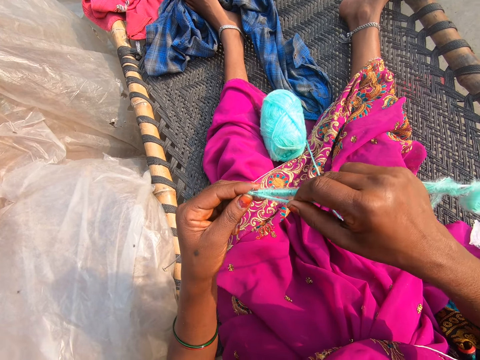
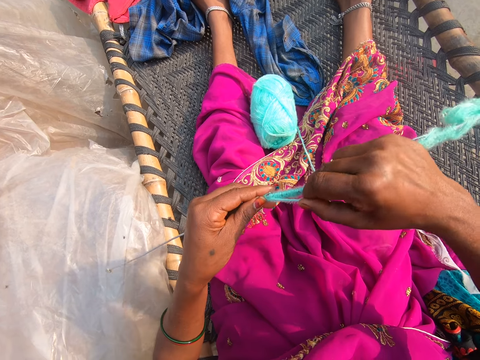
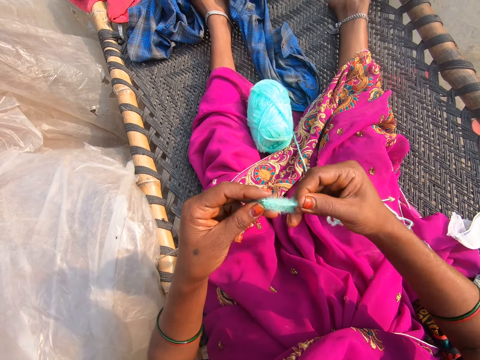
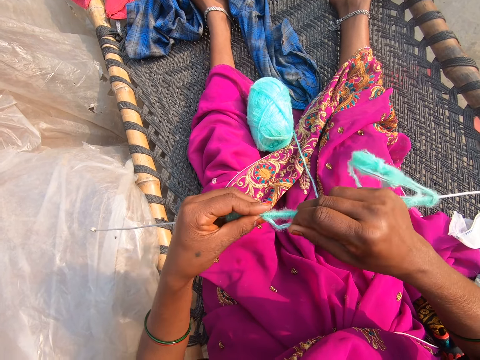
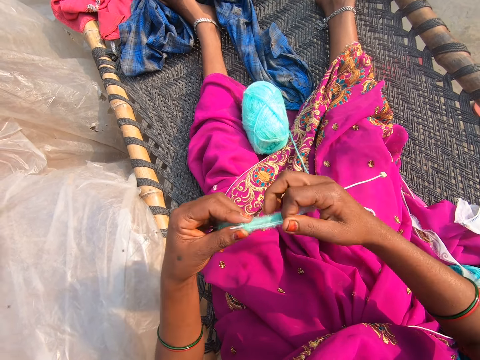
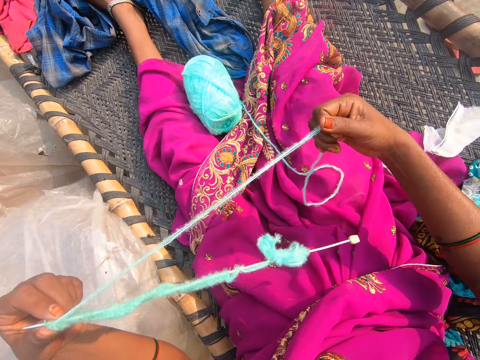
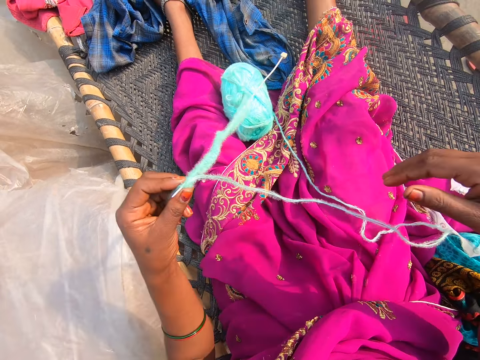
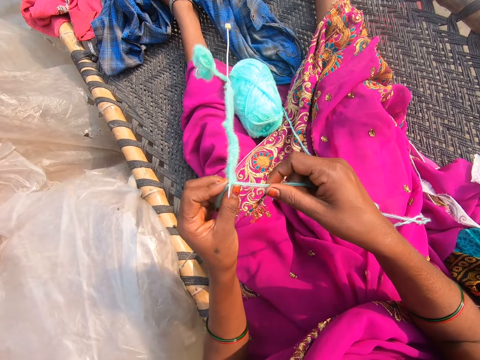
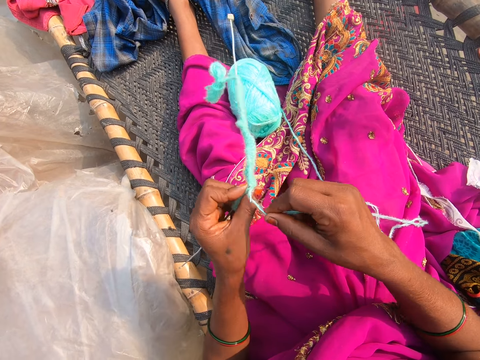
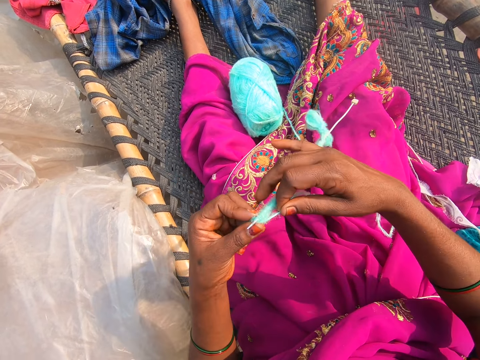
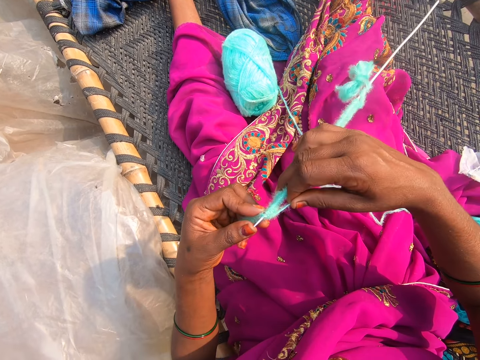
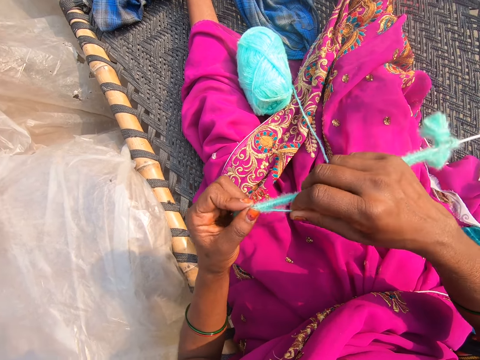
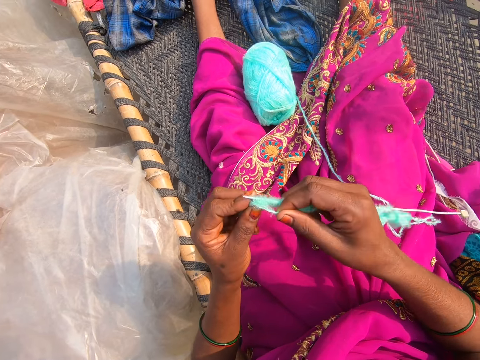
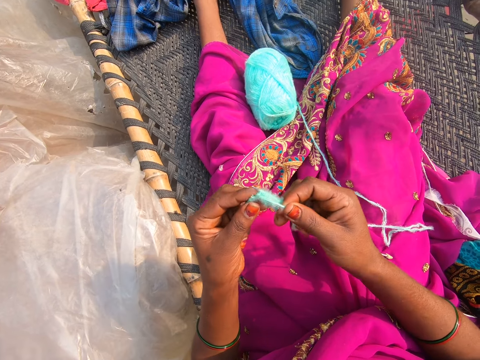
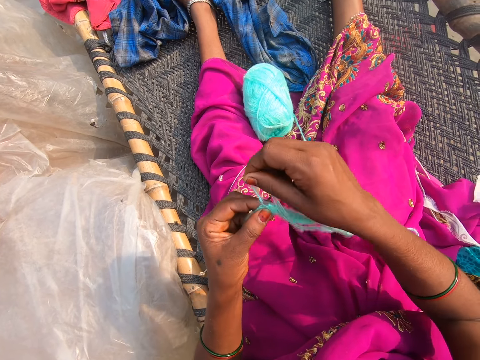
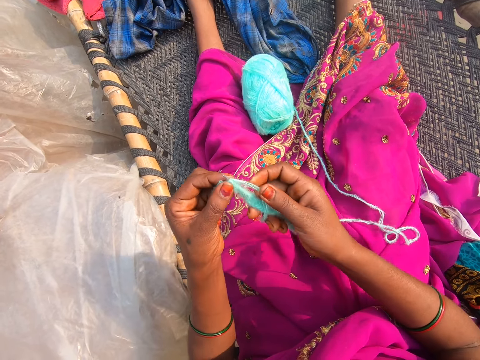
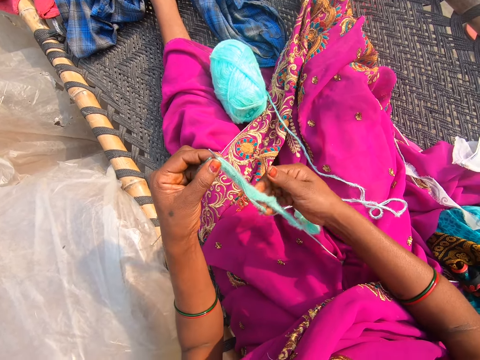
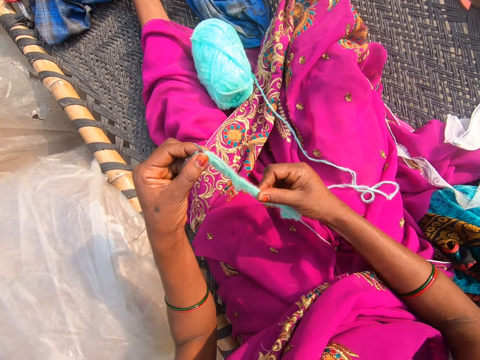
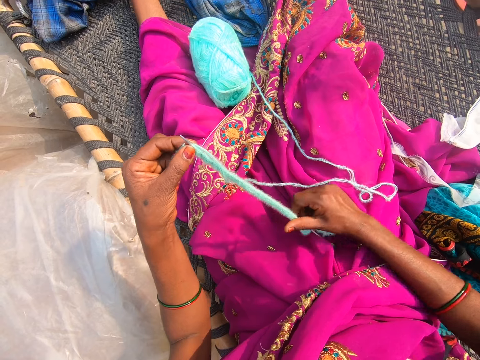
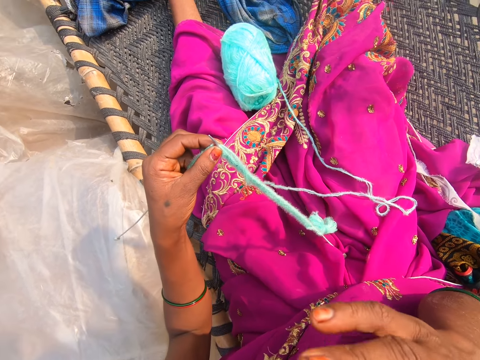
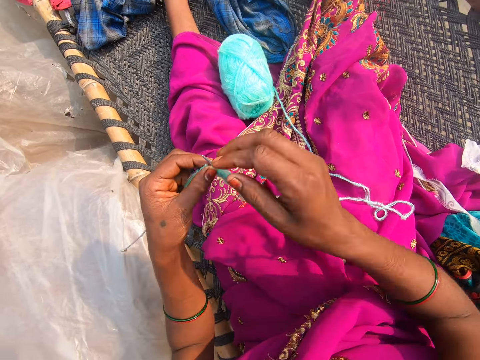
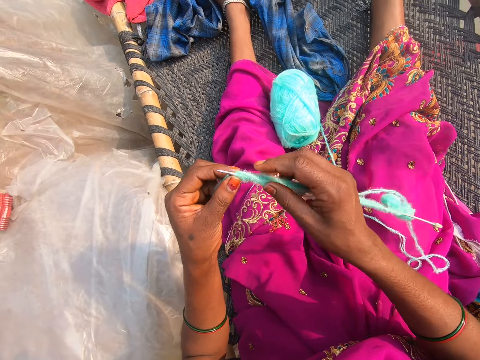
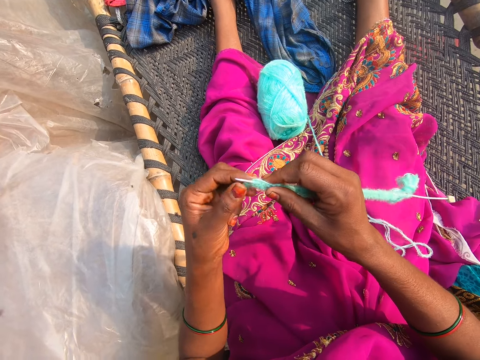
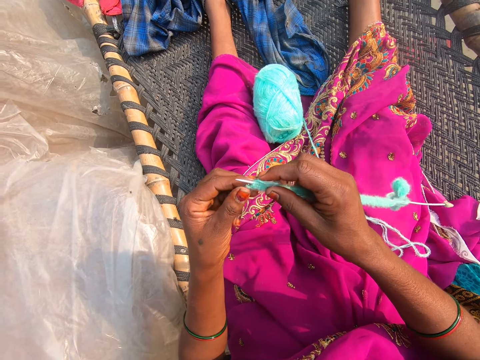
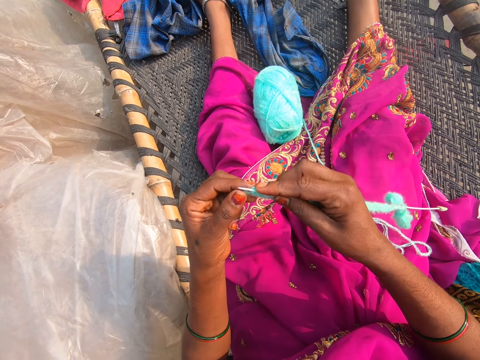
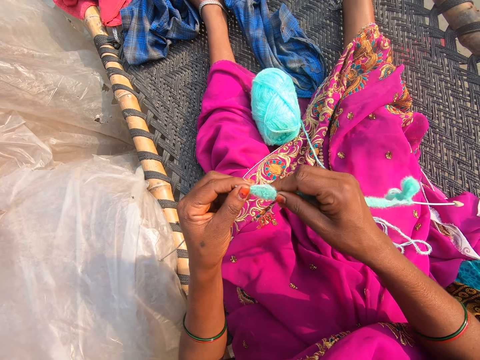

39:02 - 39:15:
The camera wearer pulls the thread. They knit.

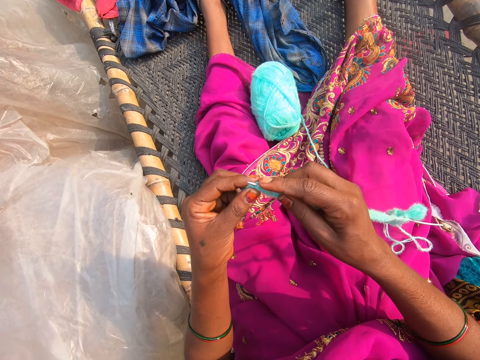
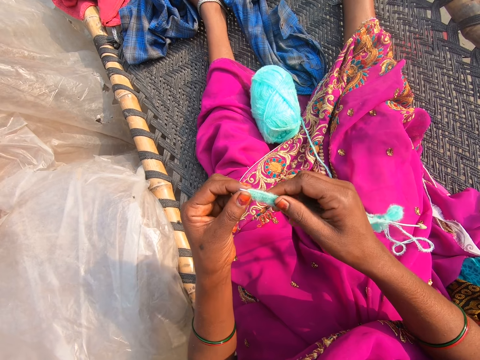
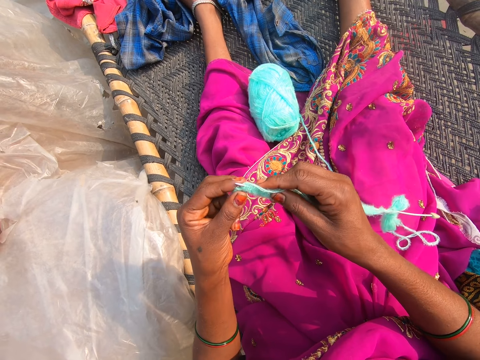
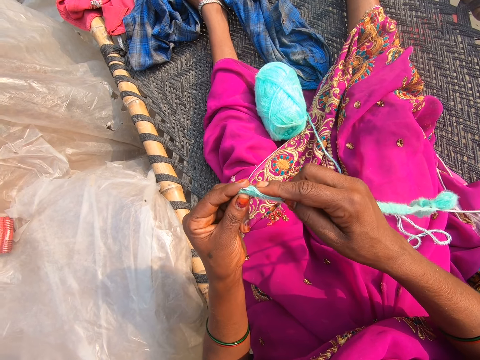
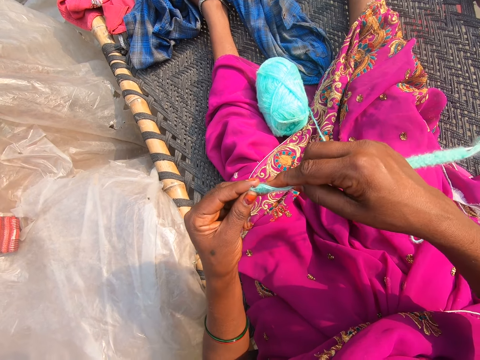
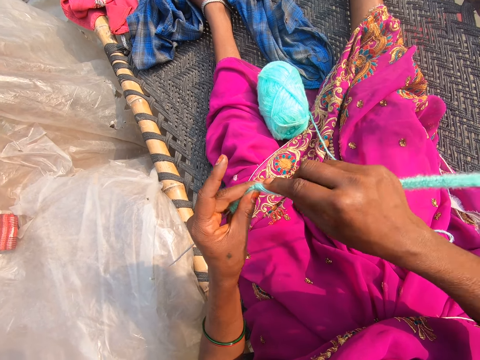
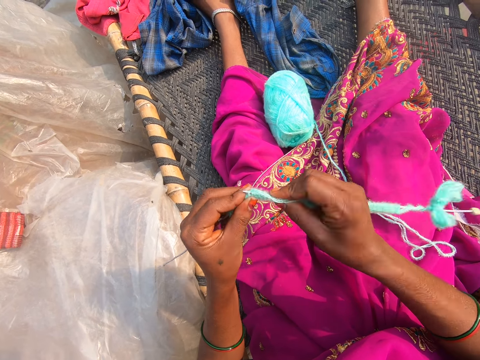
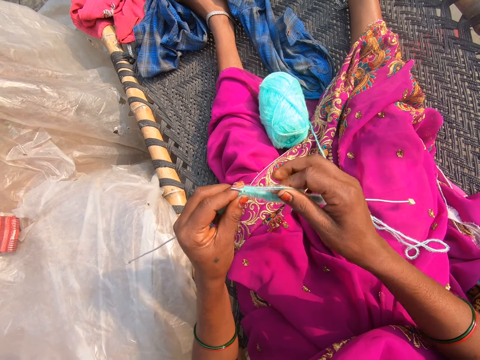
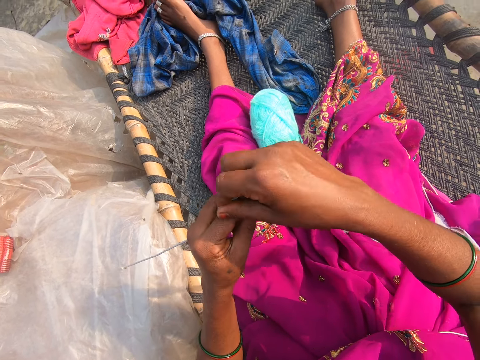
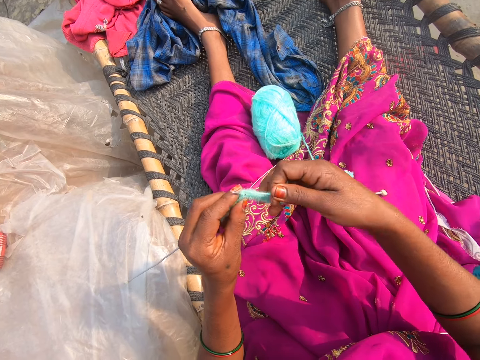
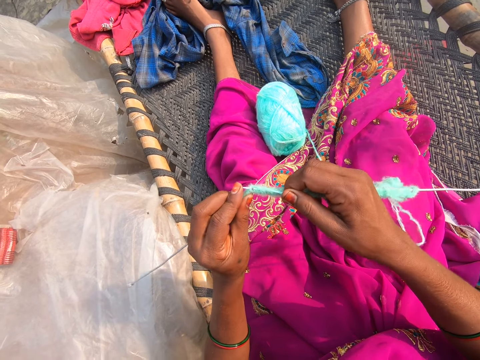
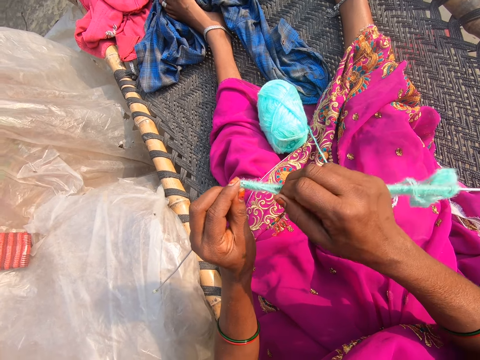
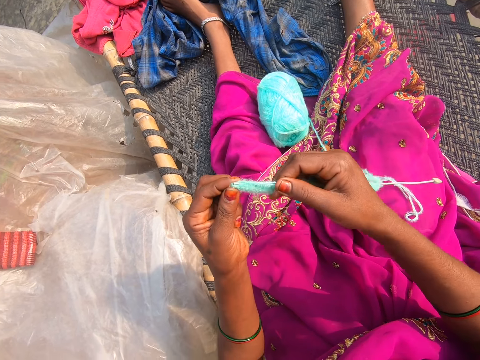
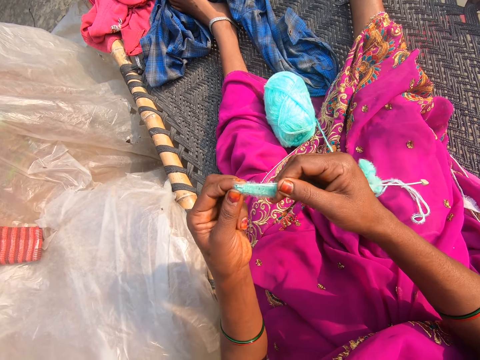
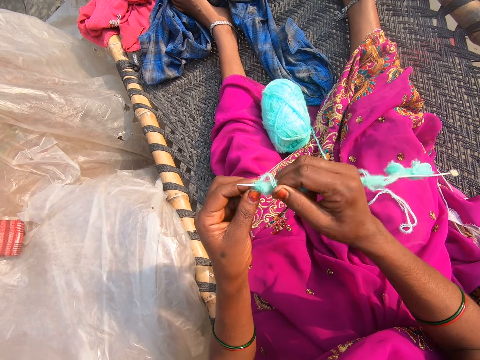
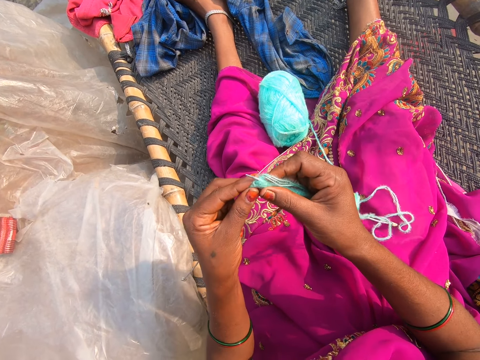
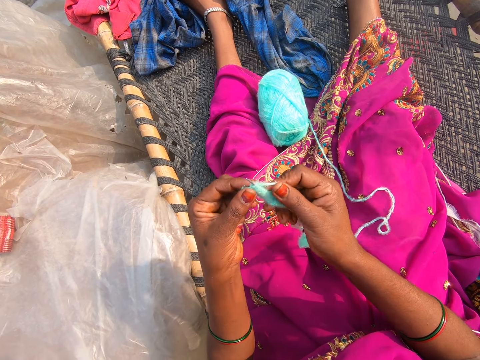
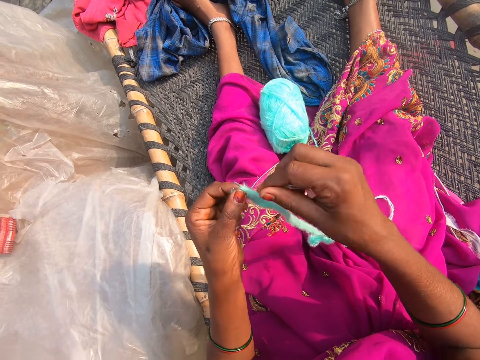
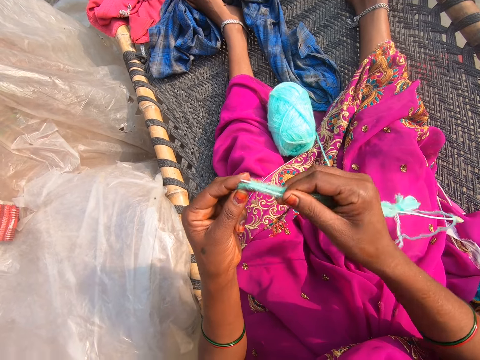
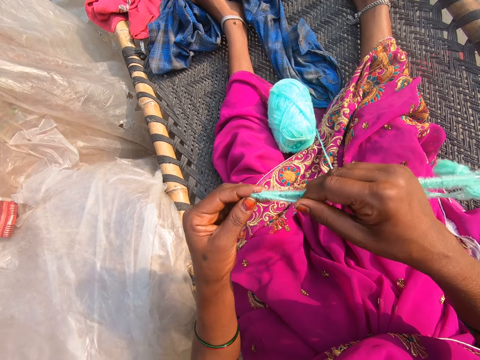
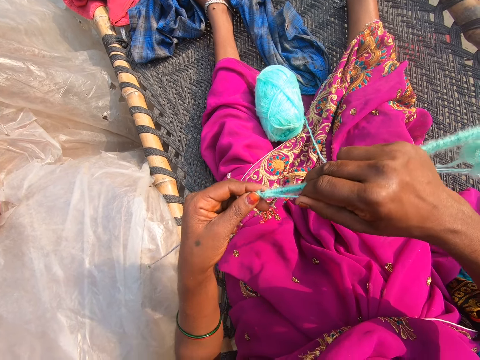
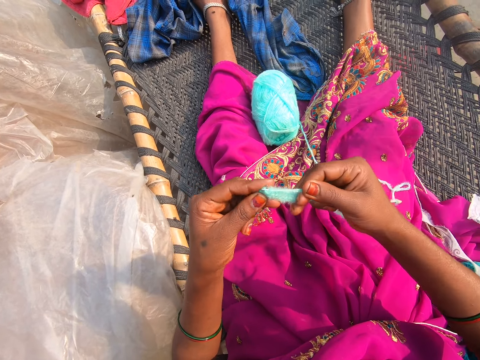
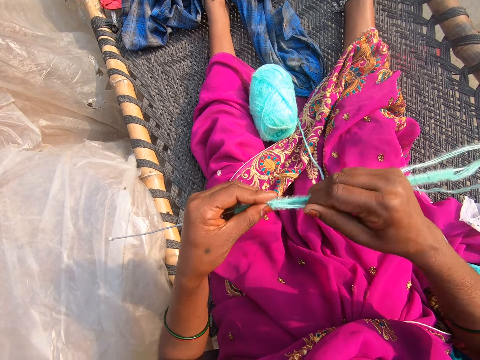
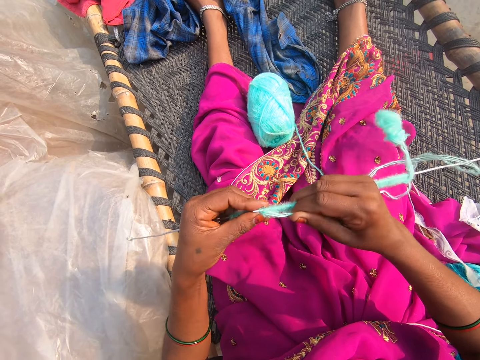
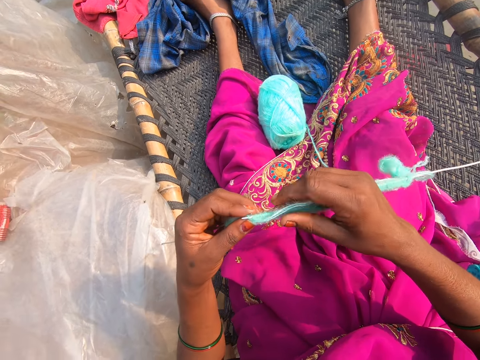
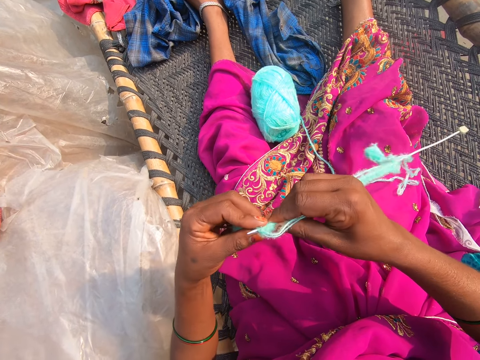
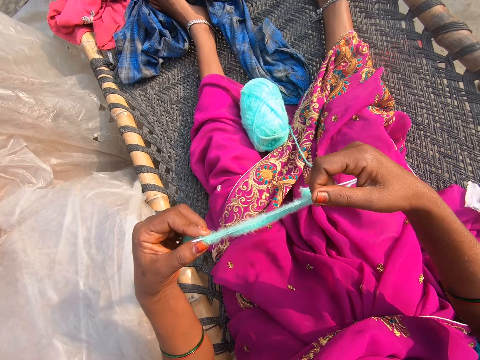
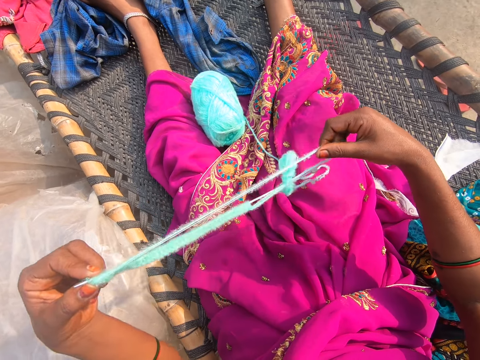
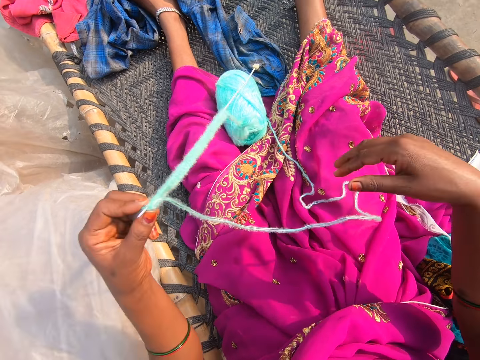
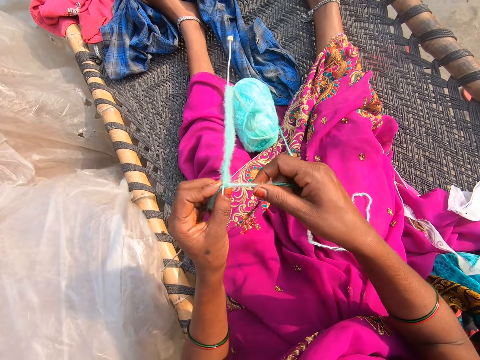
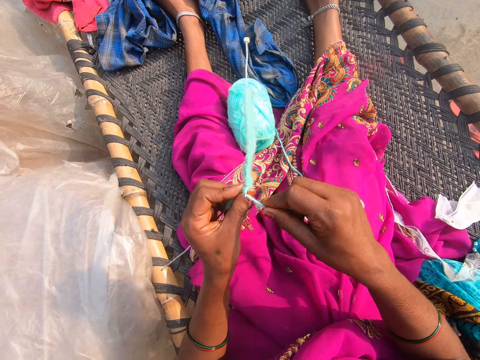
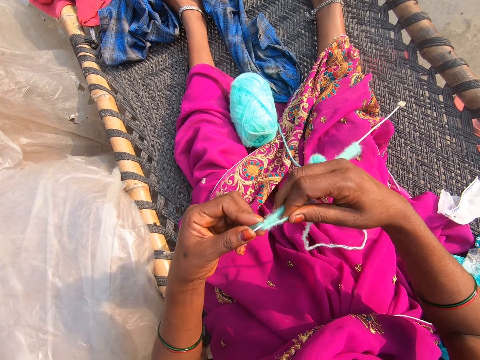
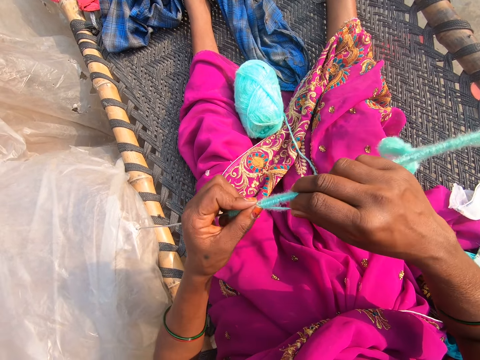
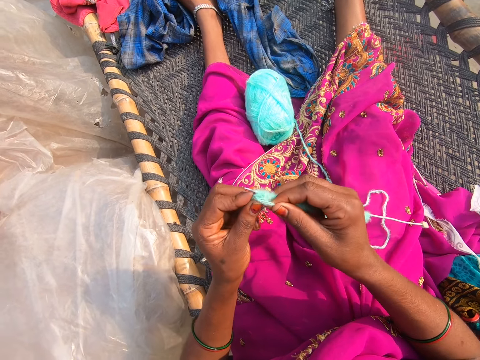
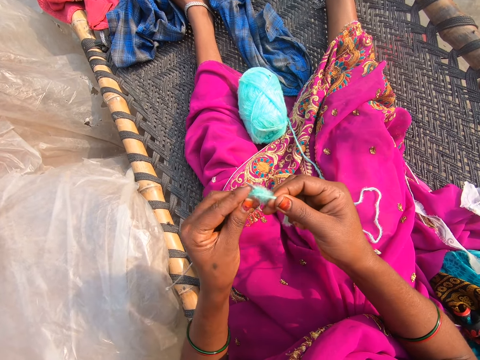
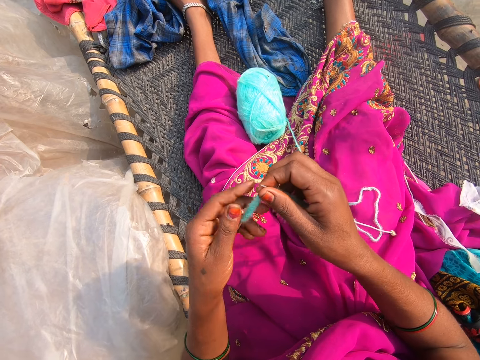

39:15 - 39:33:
The camera wearer knits. They pull the thread. They knit.
